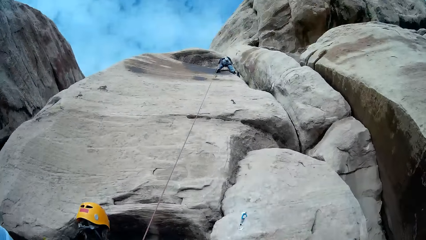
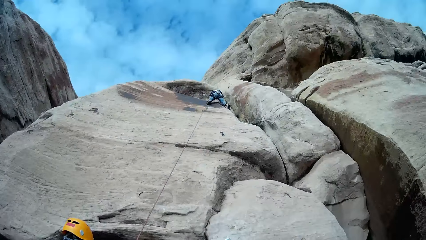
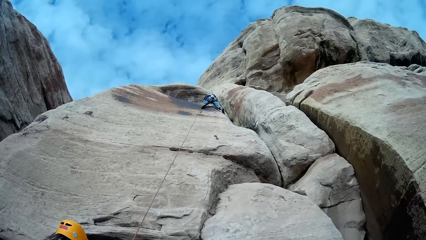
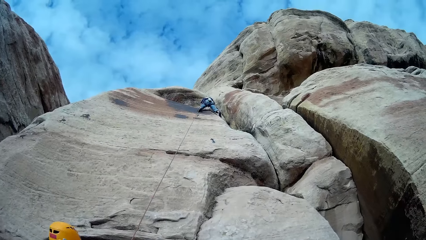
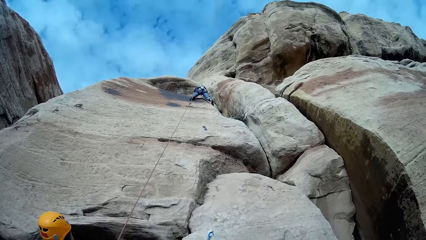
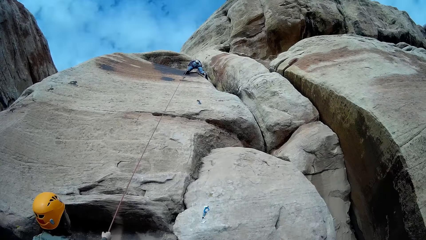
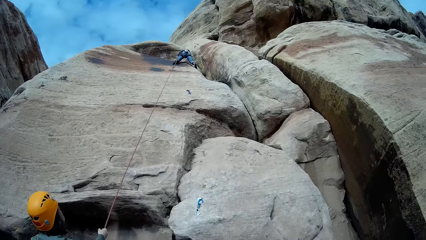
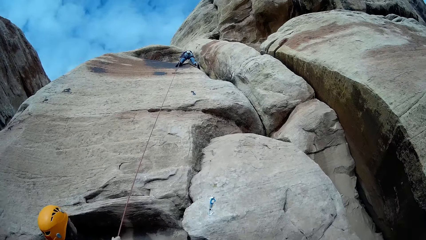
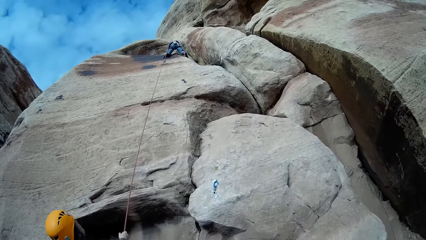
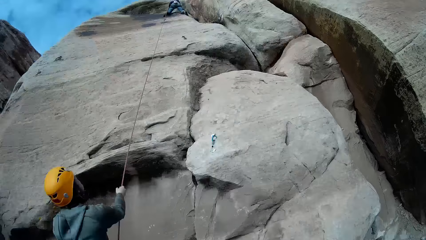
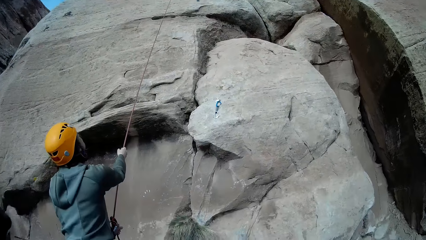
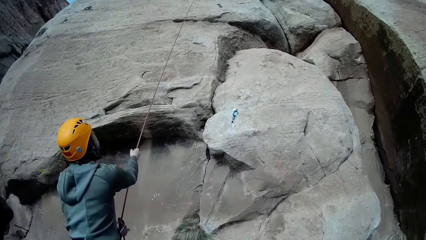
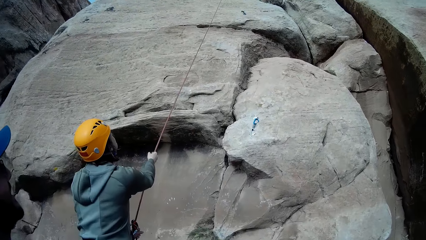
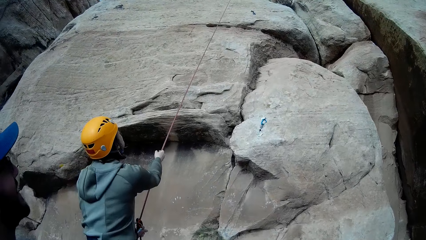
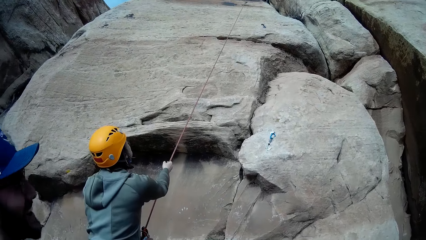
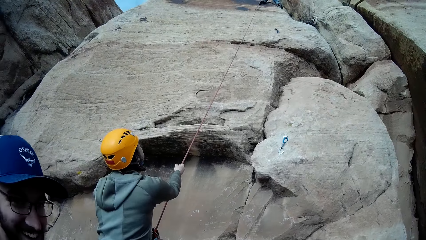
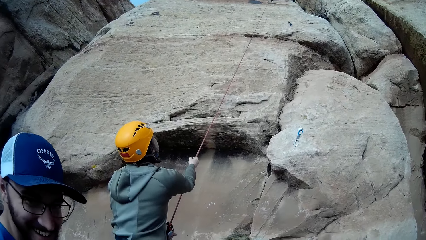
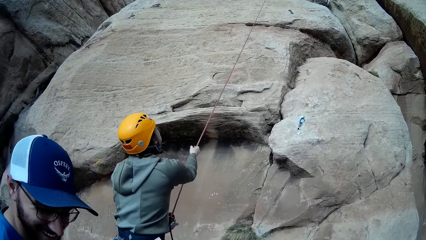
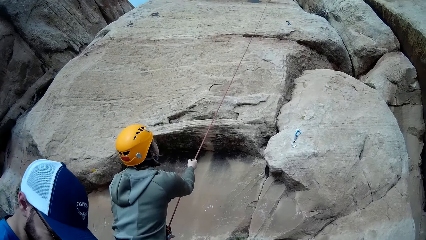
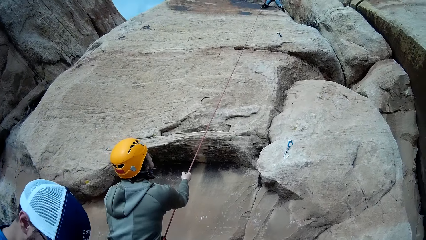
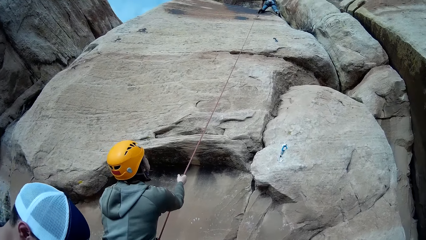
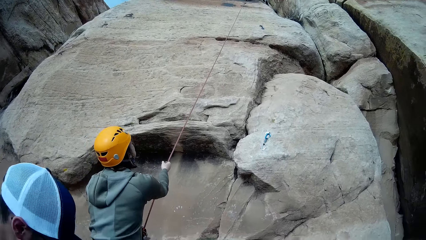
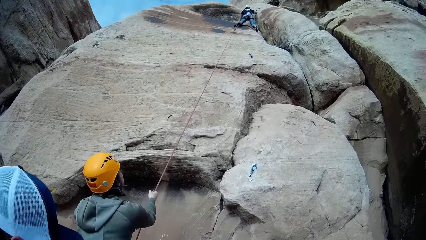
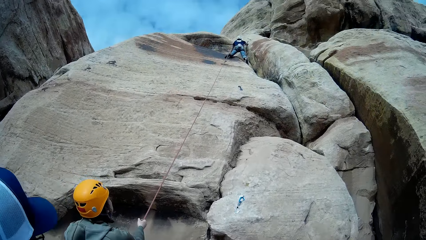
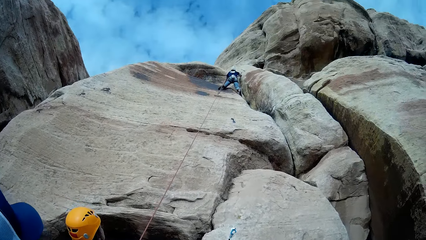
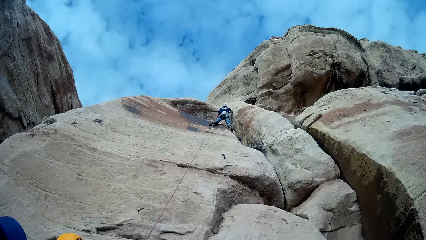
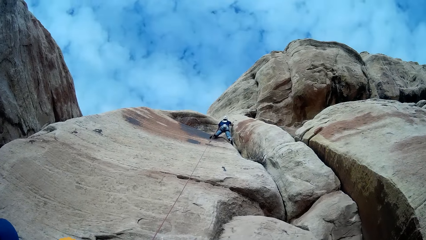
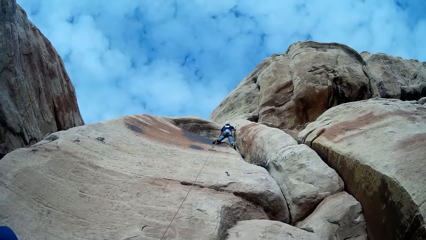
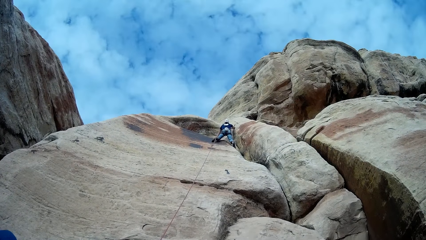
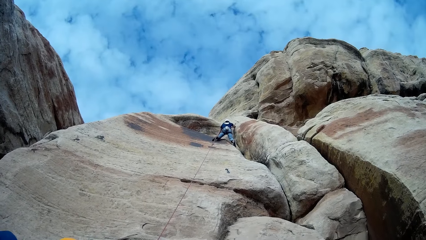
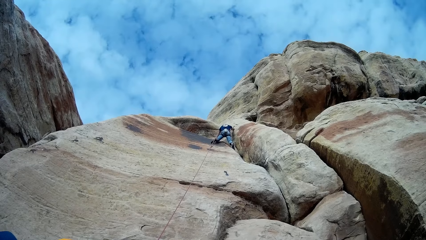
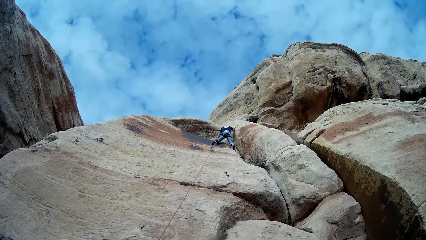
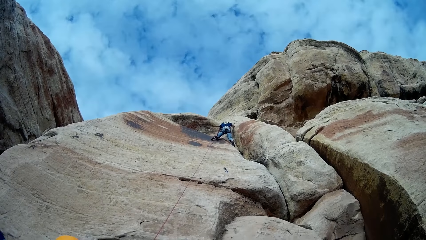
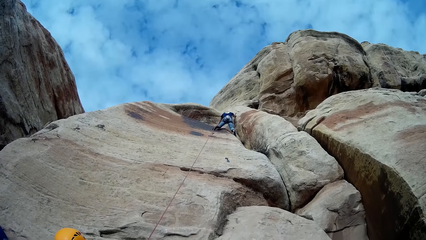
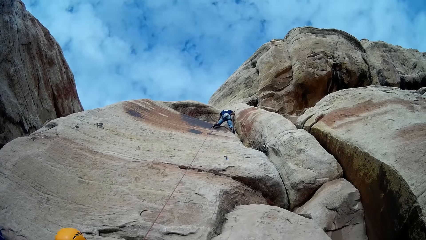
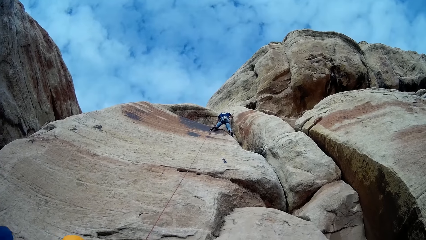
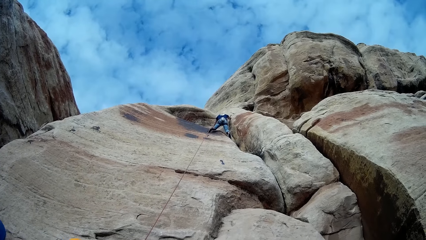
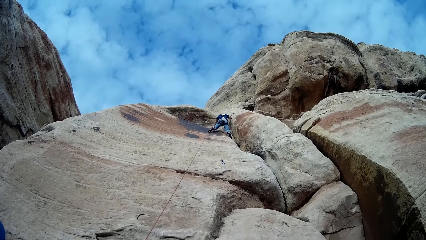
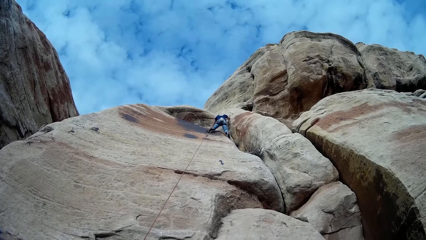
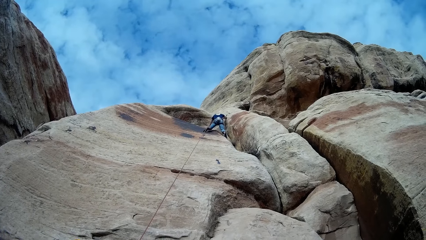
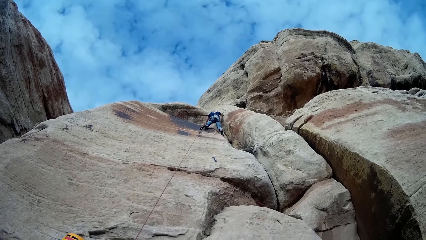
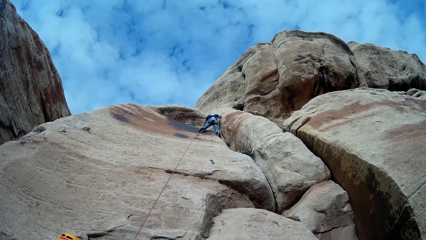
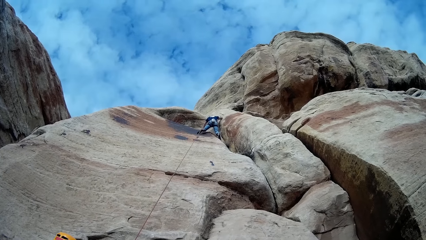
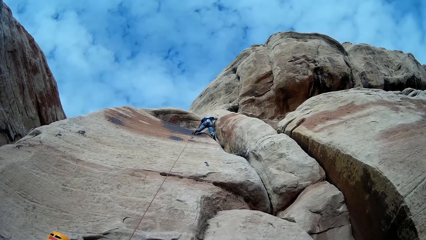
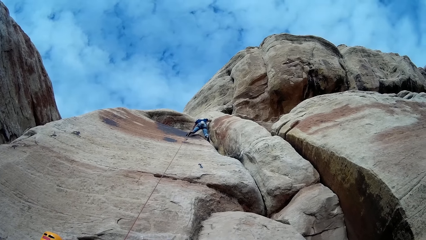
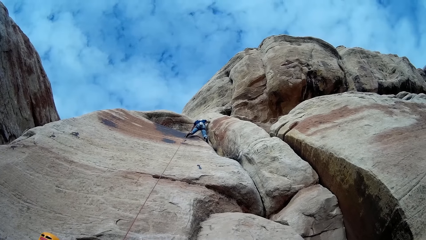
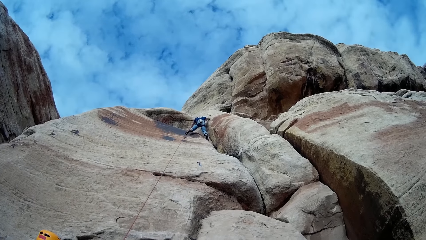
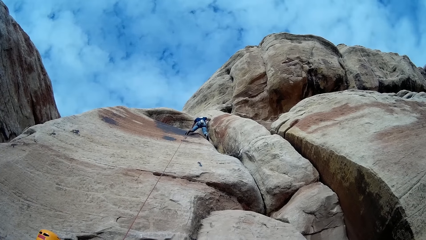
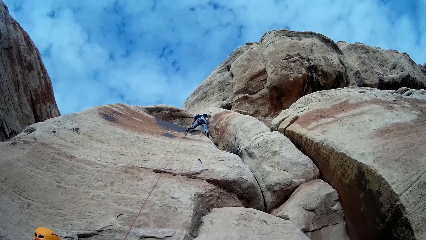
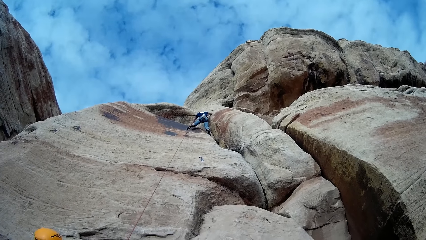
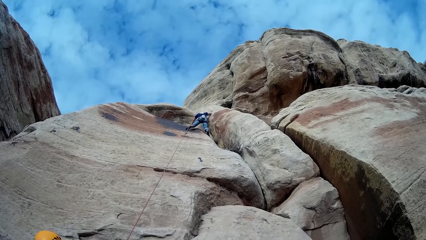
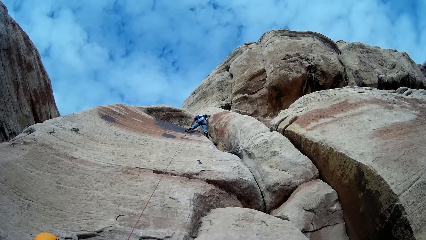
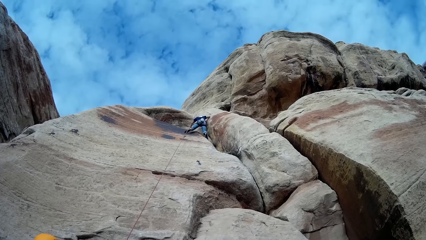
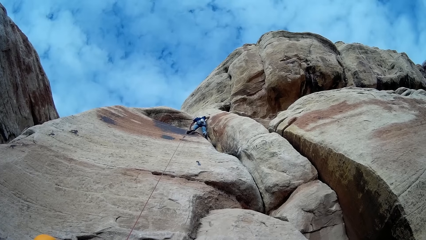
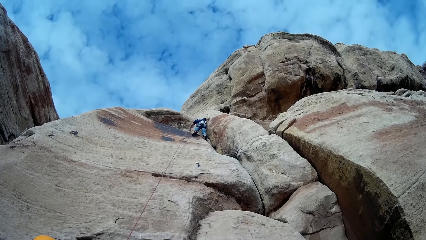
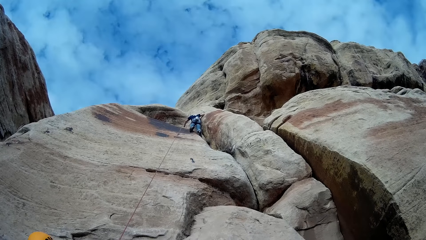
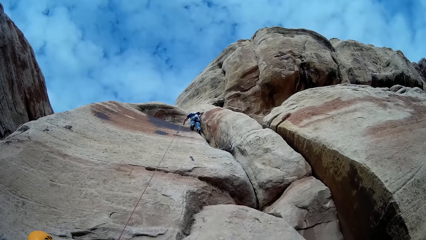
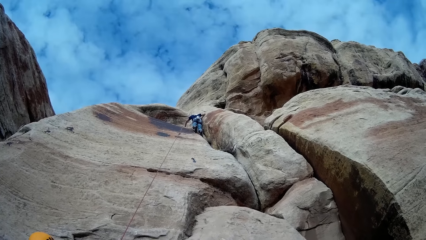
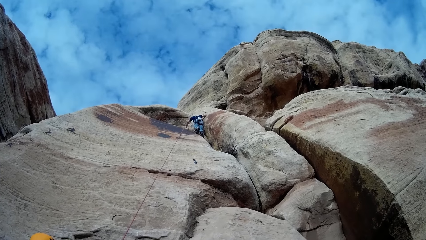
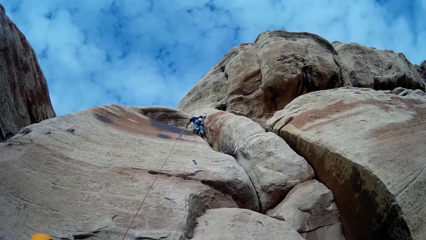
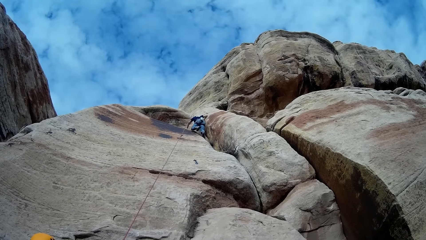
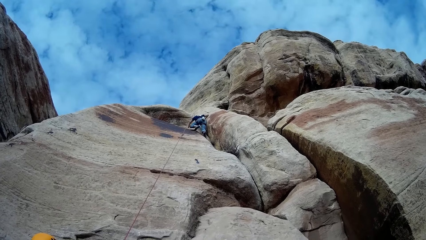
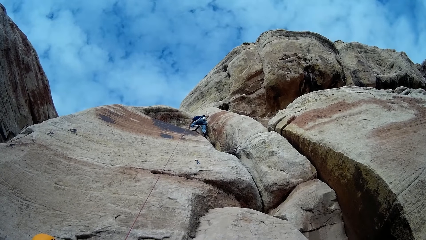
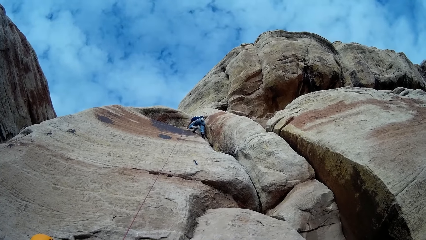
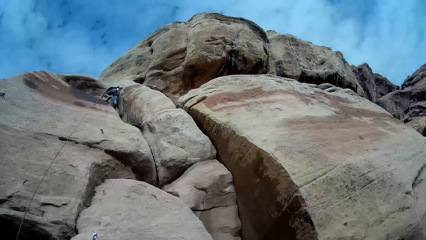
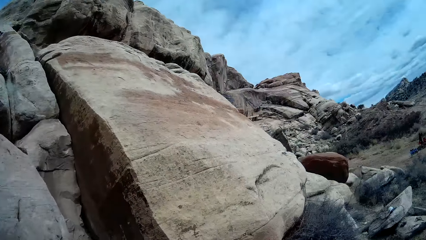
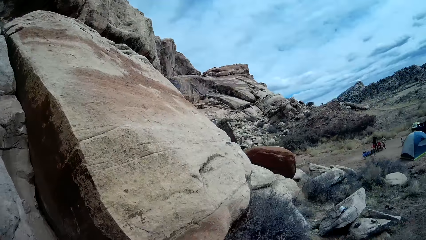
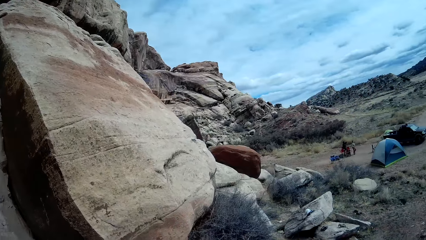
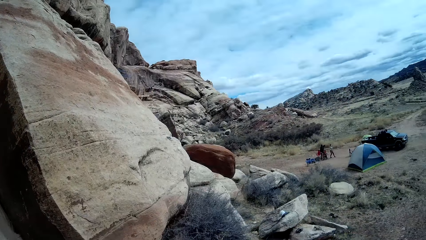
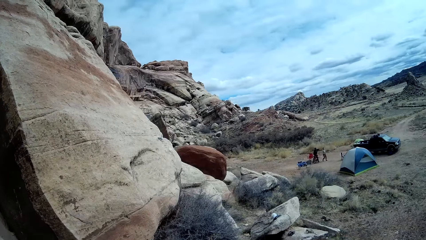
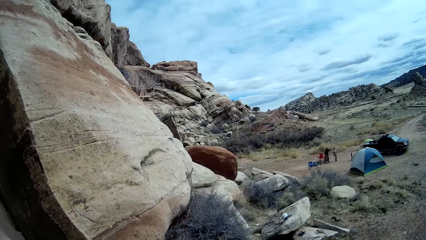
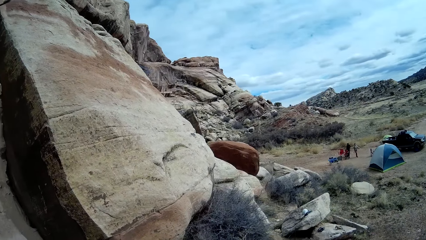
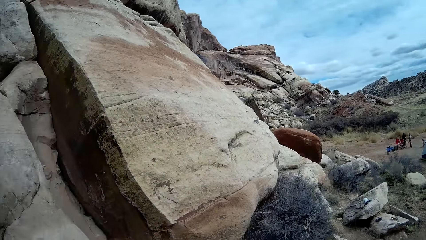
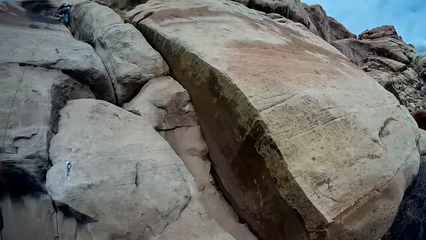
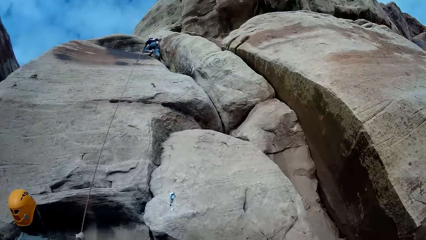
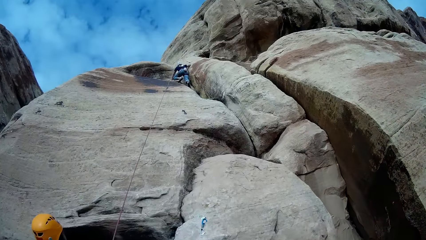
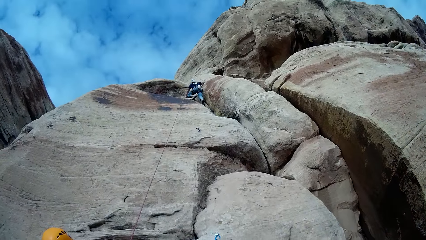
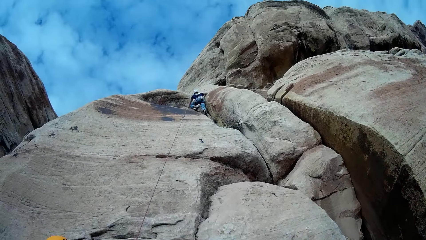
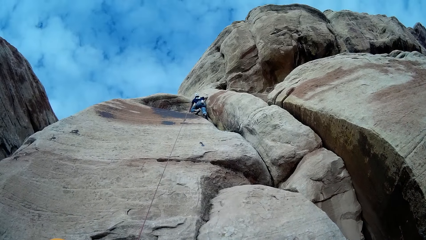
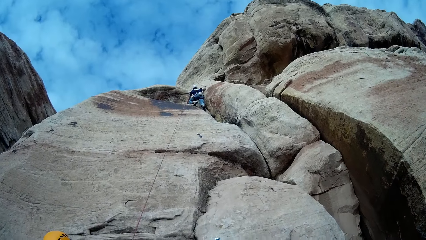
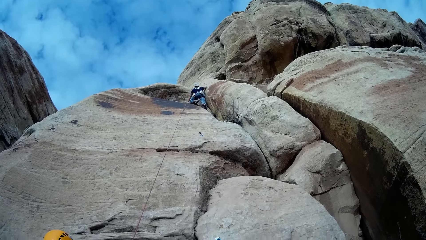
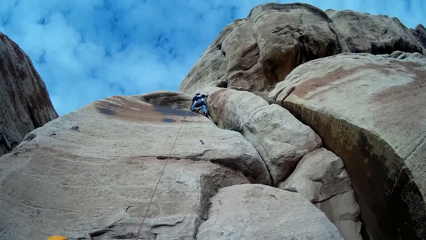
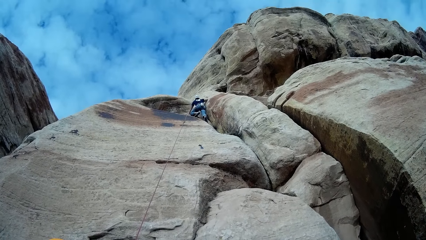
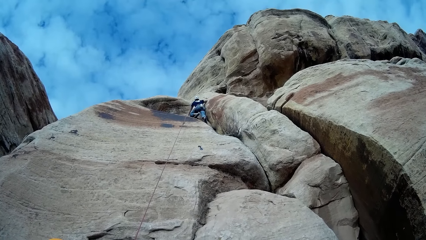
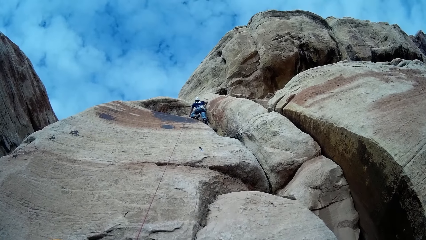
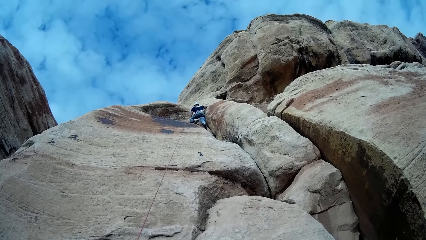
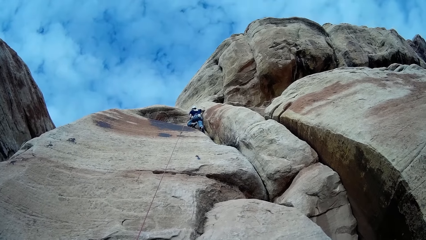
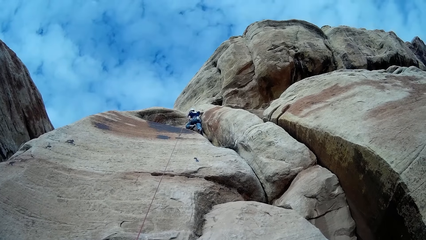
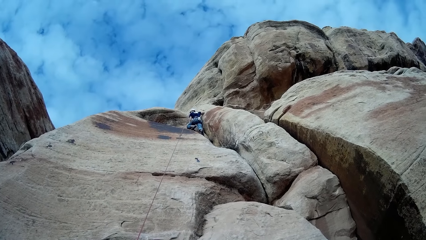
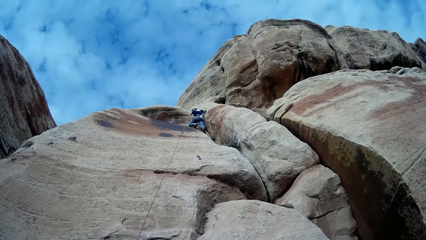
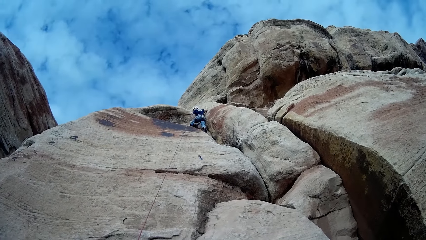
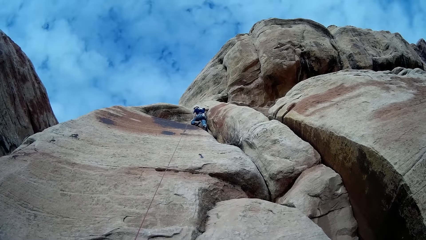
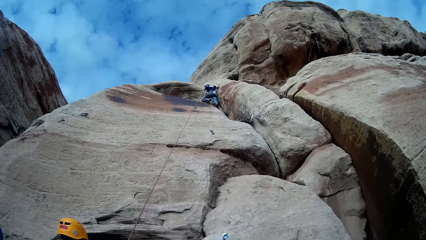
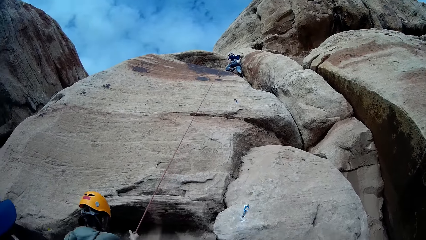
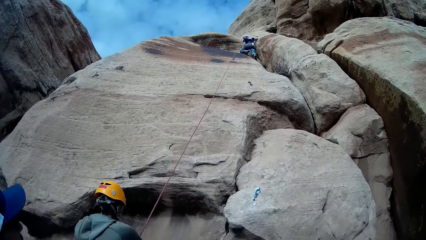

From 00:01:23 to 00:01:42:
A man turns his head. A person walks on the other side. Another person walks on the other side.
